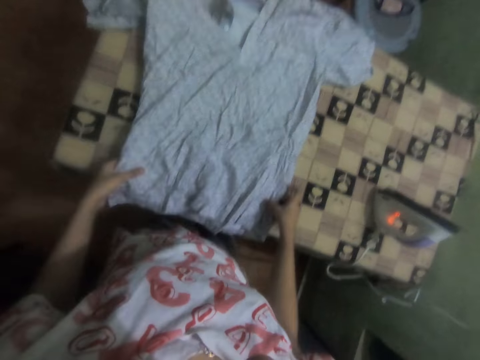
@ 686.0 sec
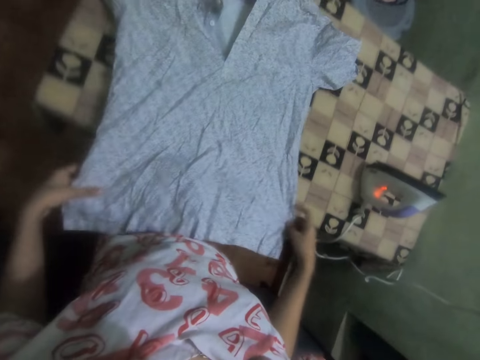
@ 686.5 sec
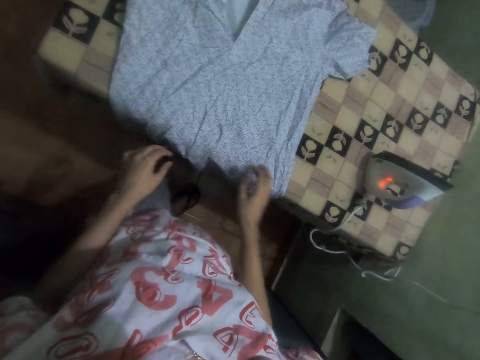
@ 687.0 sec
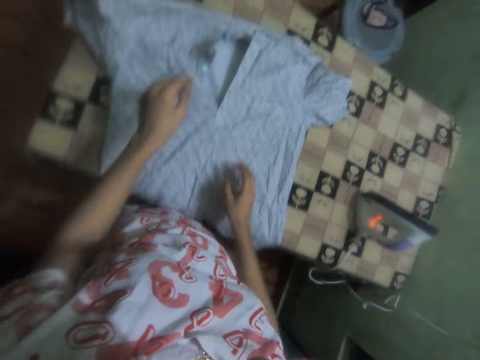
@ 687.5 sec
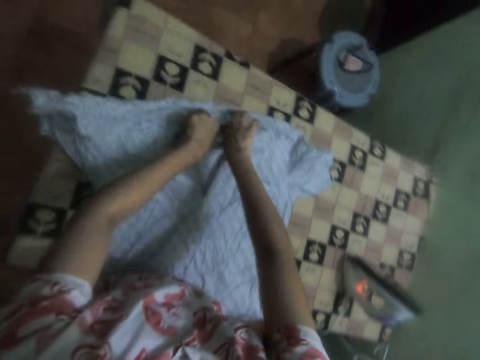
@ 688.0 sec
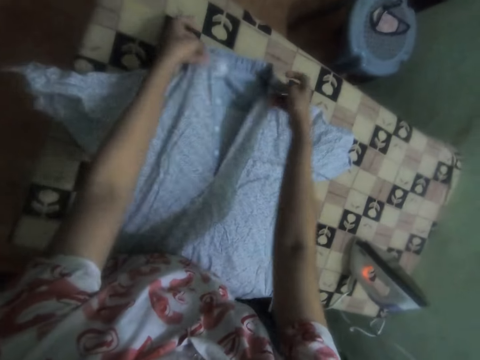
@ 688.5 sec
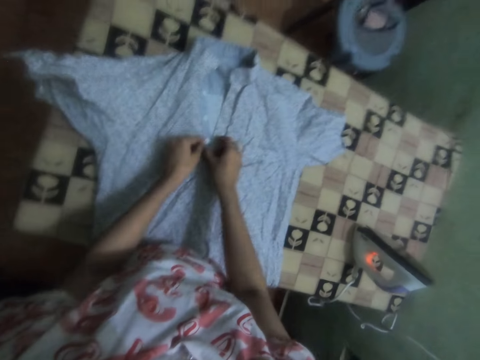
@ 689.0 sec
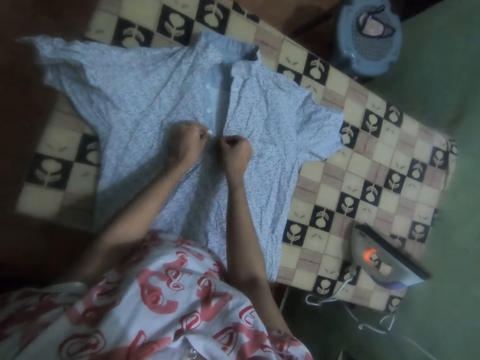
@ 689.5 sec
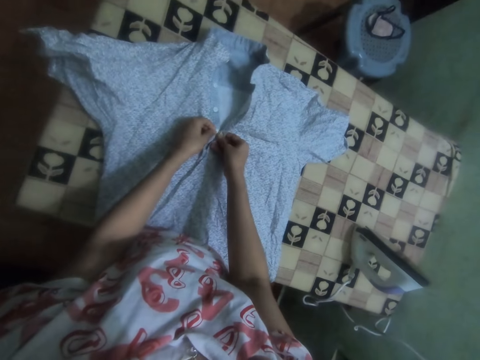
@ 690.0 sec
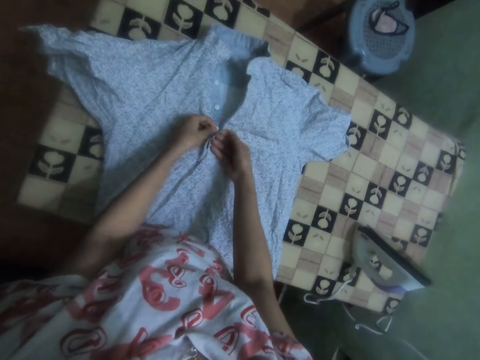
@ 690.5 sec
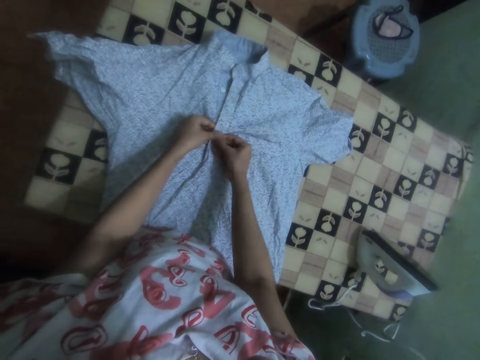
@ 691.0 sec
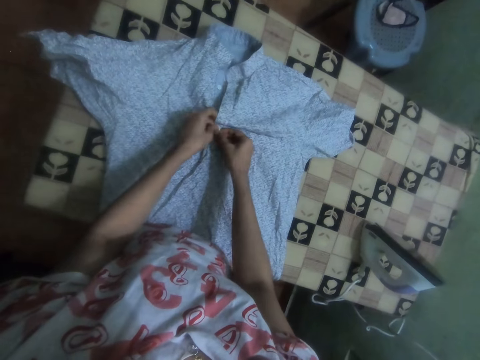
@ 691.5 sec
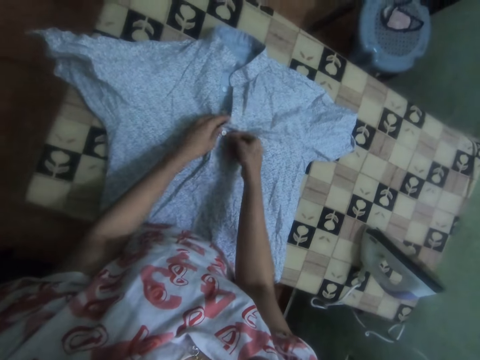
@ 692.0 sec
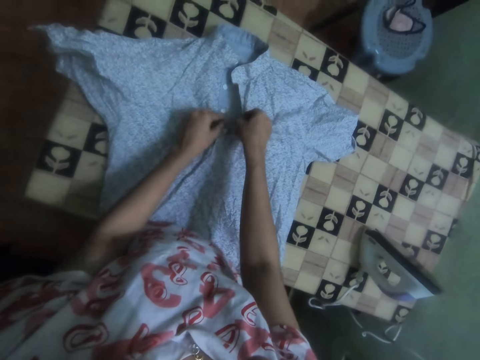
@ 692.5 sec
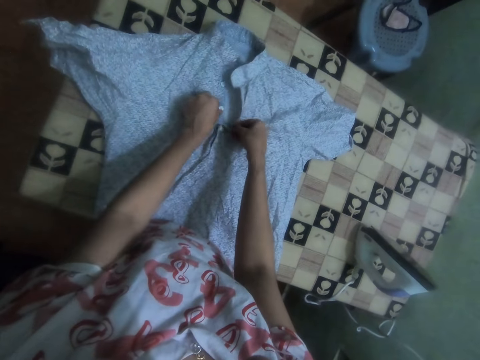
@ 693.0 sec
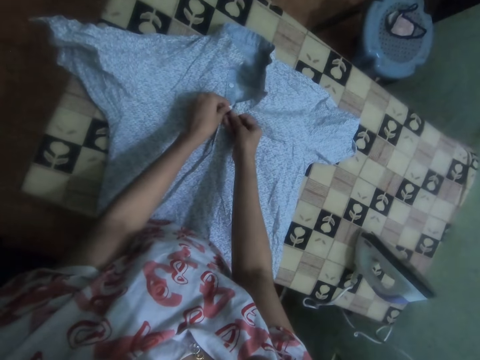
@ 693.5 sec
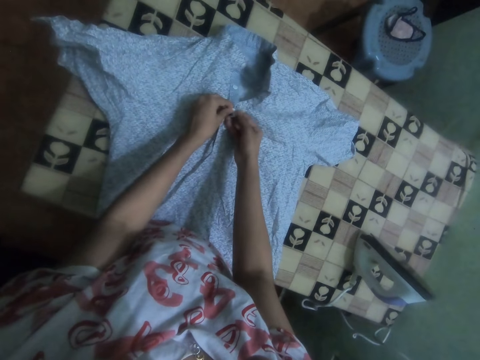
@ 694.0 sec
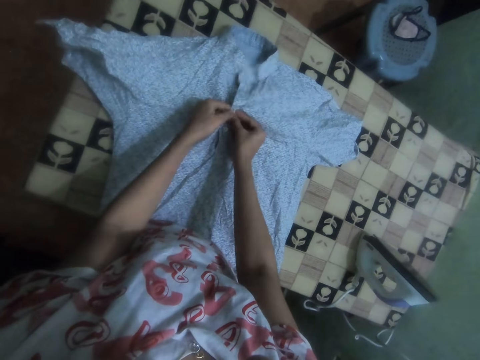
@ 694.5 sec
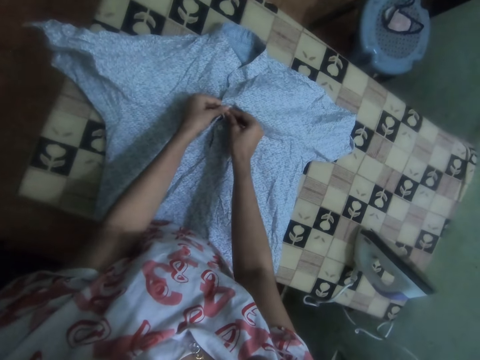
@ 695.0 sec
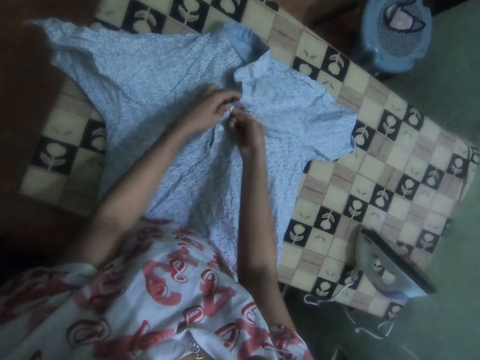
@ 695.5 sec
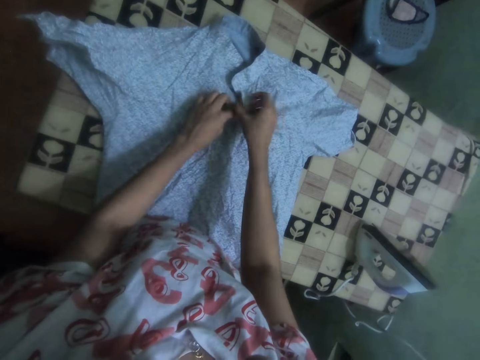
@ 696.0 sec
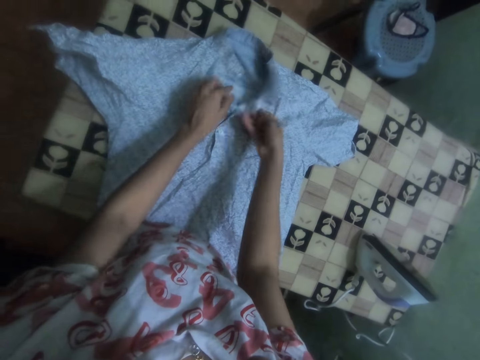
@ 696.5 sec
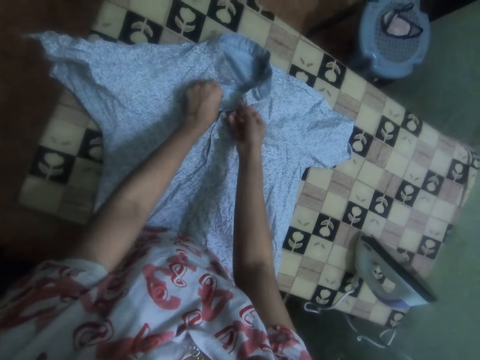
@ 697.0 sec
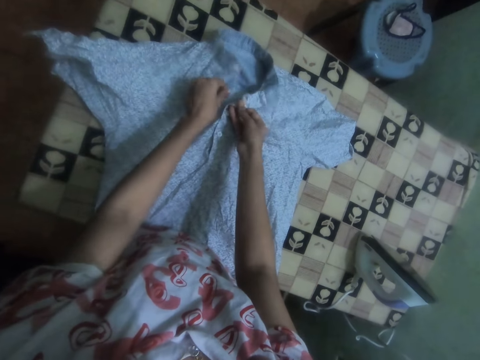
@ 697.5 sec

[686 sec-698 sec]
The camera wearer places the shirt on the ironing board. They hold the shirt. They button the shirt.

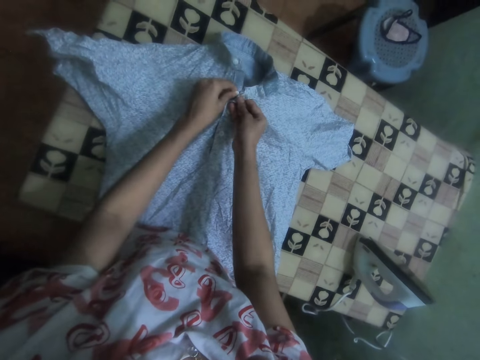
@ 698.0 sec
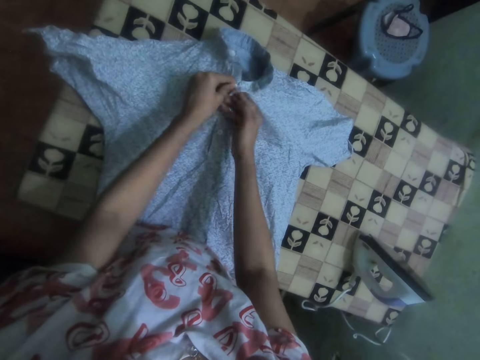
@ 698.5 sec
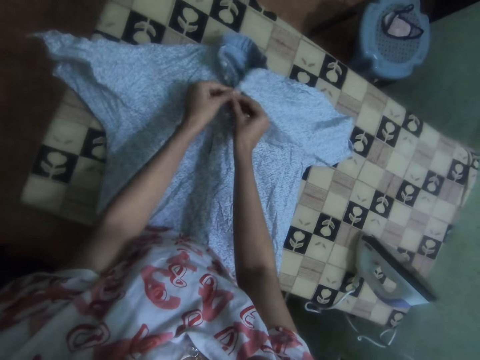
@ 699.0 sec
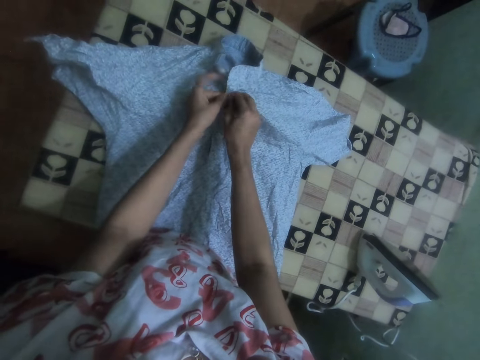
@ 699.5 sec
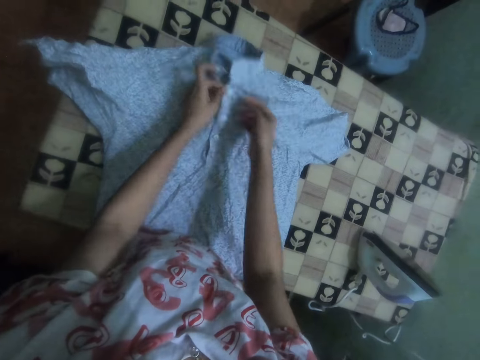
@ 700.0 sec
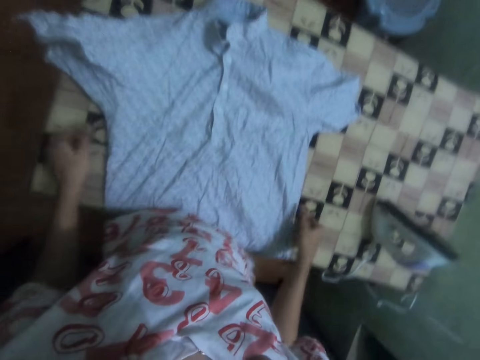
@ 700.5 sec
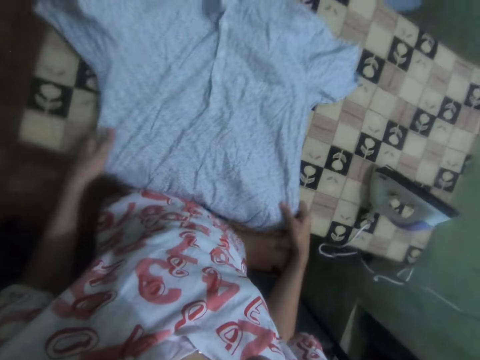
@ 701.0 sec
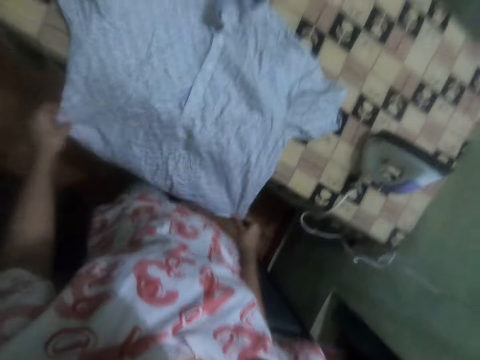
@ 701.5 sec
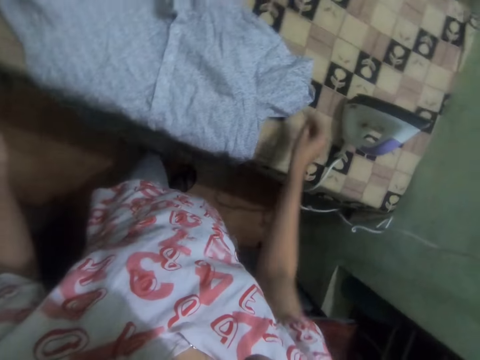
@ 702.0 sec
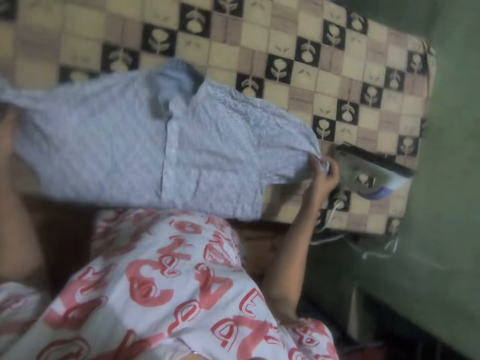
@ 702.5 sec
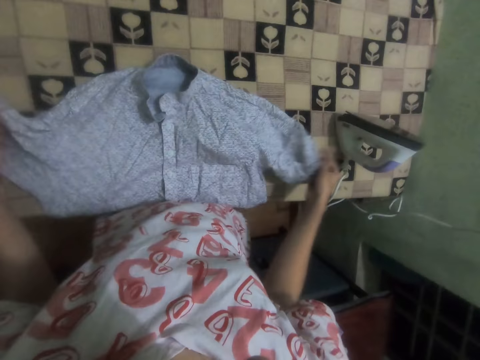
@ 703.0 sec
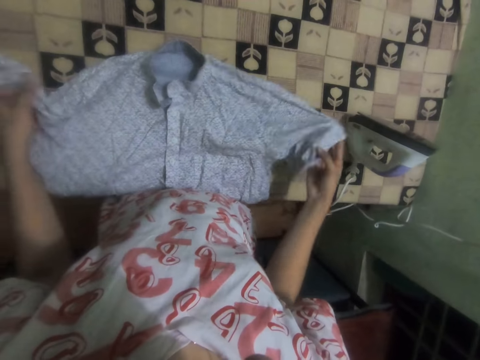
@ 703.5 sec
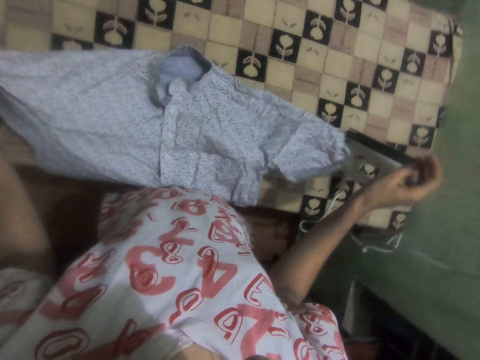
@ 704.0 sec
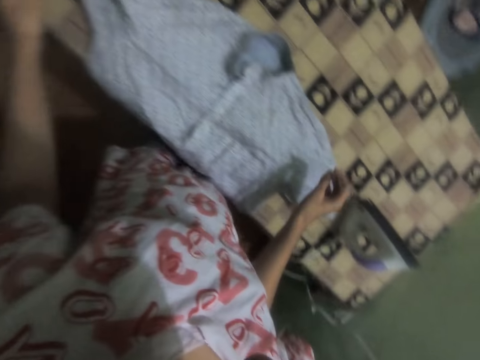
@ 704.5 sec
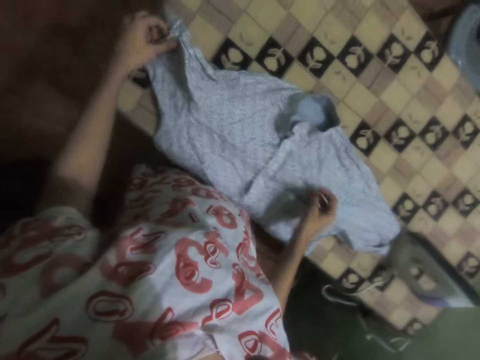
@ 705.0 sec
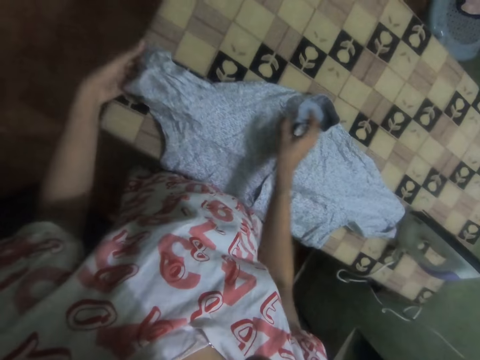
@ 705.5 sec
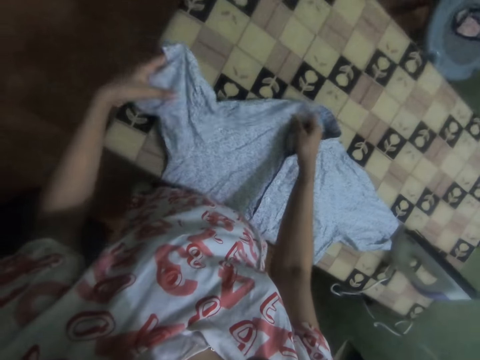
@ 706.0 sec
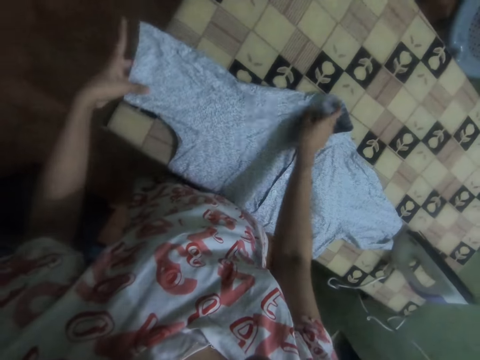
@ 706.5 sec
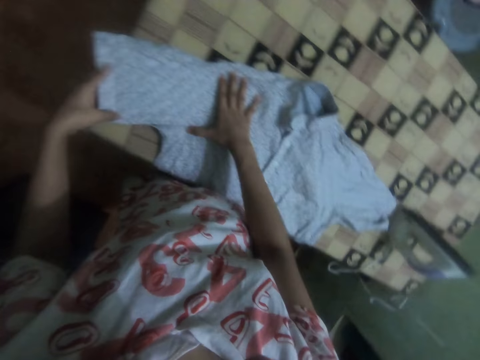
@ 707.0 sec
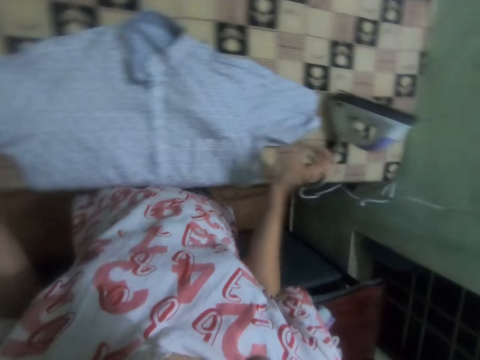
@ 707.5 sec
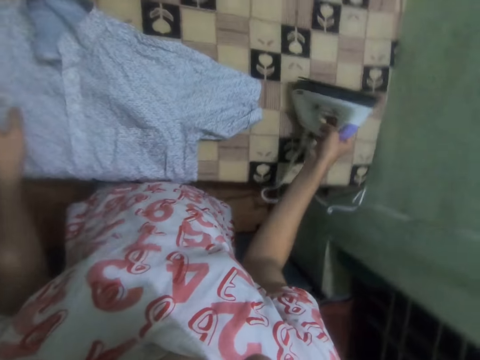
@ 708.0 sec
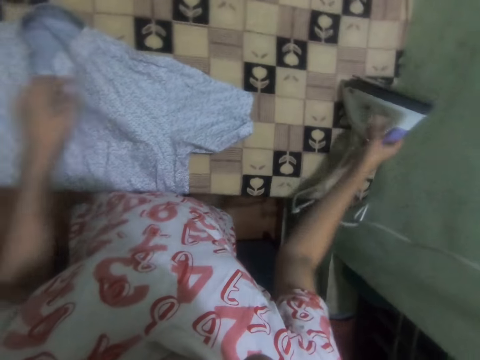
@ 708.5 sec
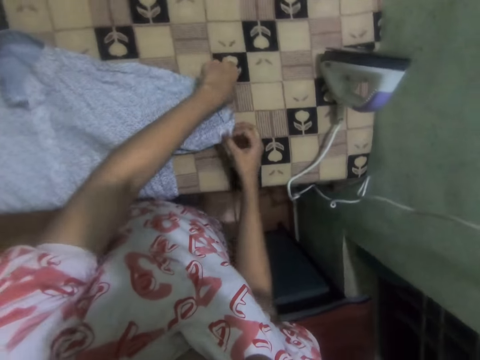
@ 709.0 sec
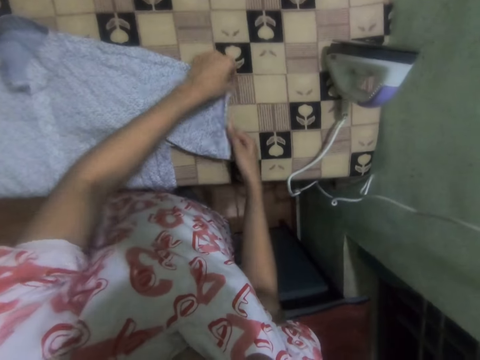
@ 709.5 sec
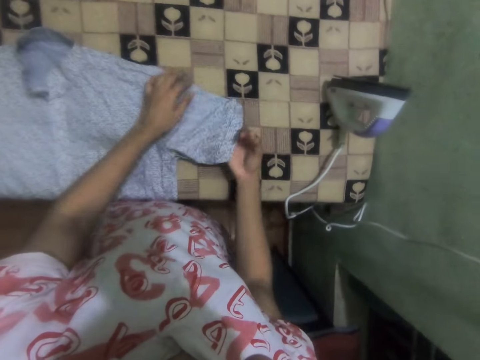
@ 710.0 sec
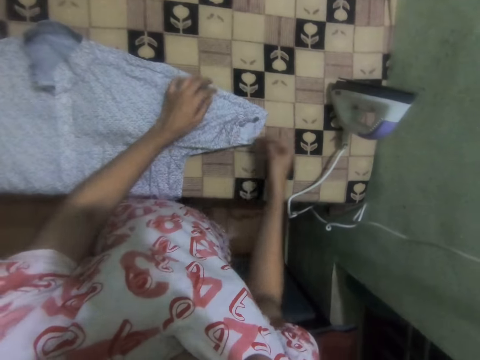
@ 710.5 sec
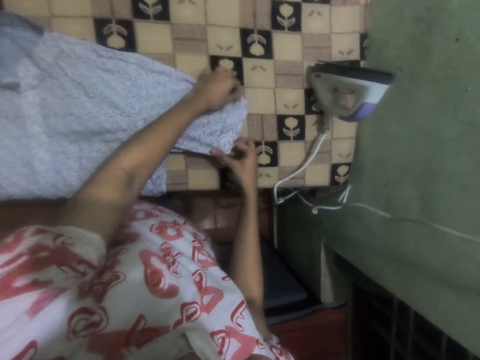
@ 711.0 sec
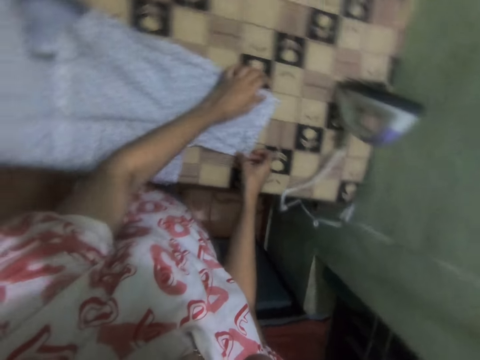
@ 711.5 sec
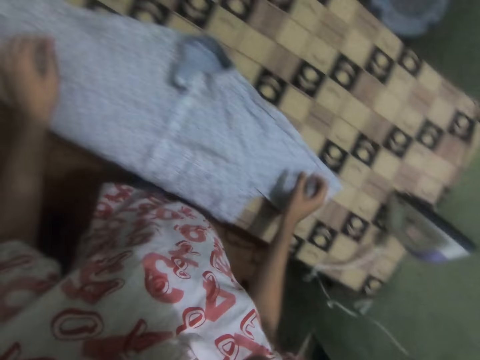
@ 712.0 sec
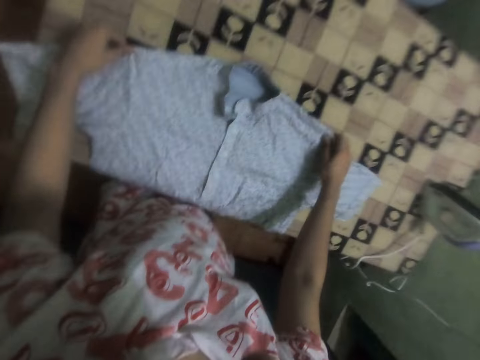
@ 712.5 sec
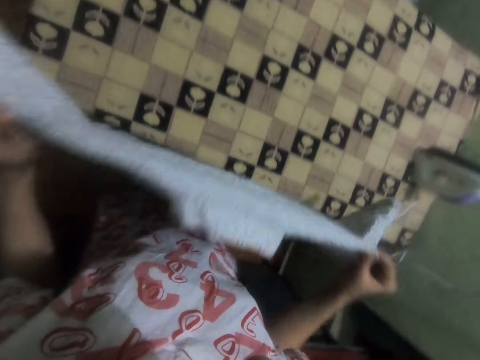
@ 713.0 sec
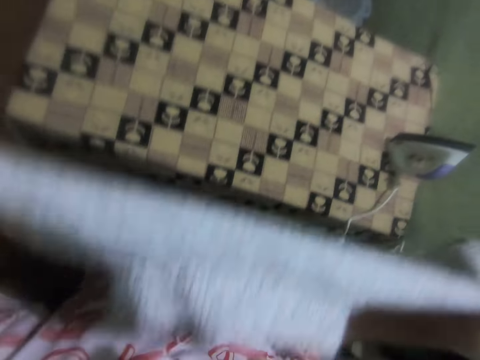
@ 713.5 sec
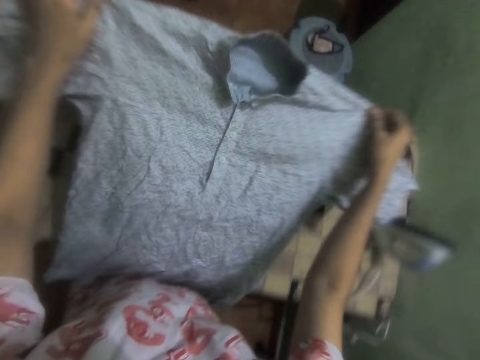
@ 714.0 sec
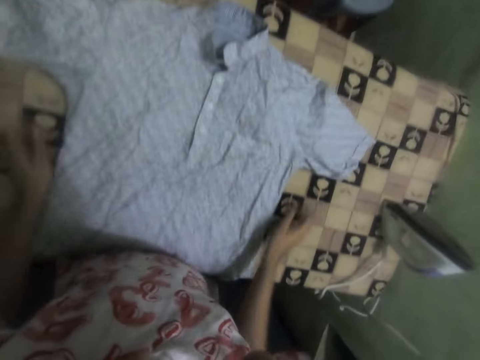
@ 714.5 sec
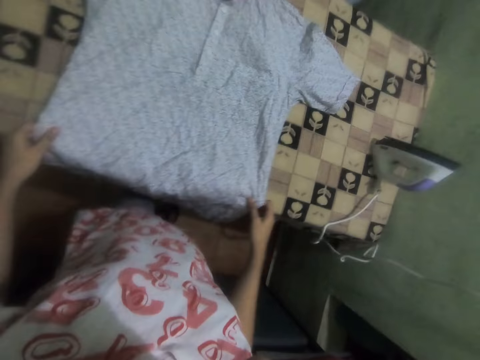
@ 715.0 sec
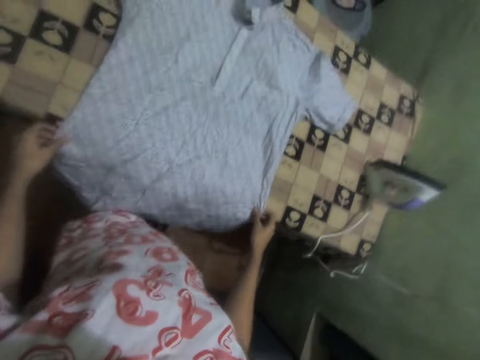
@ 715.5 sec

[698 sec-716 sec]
The camera wearer aligns the cloth. They place the shirt on the ironing board. They hold the shirt. They pick up the iron. They align the cloth. They place the iron on the ironing board. They hold the shirt. They adjust the cloth. They lift the shirt from the ironing board. They place the shirt on the ironing board.
